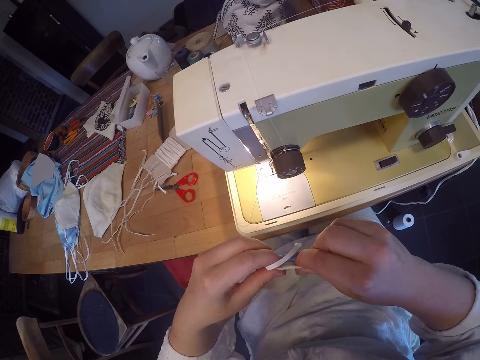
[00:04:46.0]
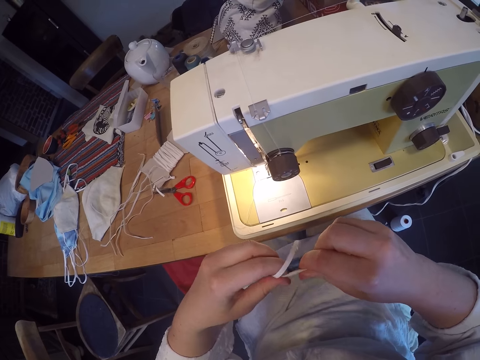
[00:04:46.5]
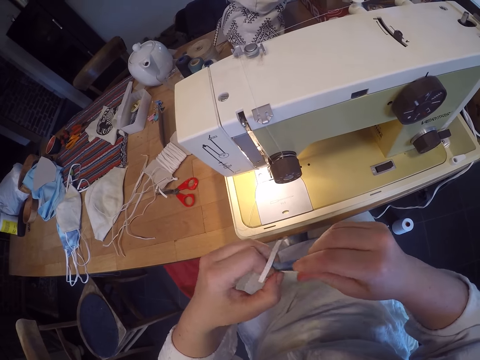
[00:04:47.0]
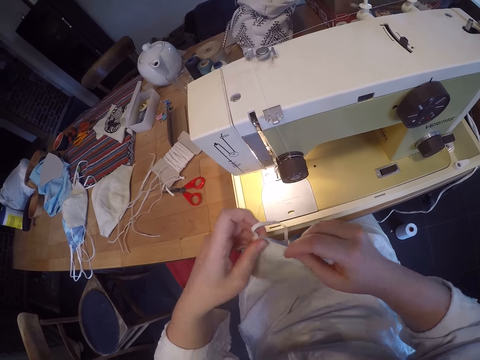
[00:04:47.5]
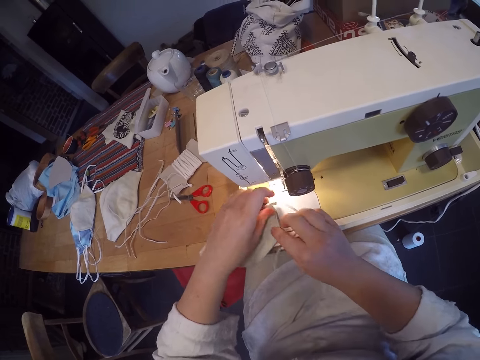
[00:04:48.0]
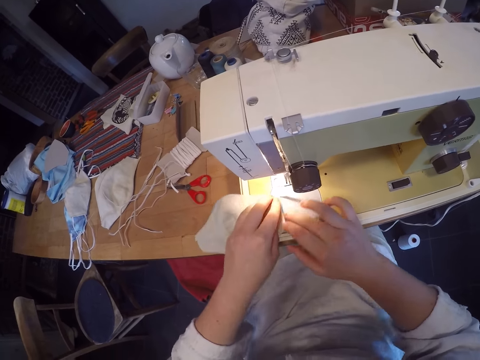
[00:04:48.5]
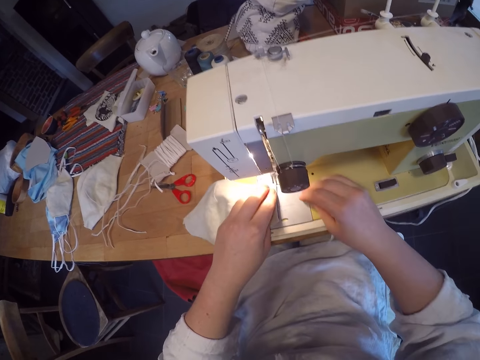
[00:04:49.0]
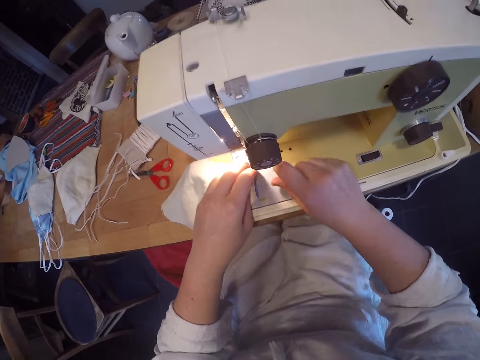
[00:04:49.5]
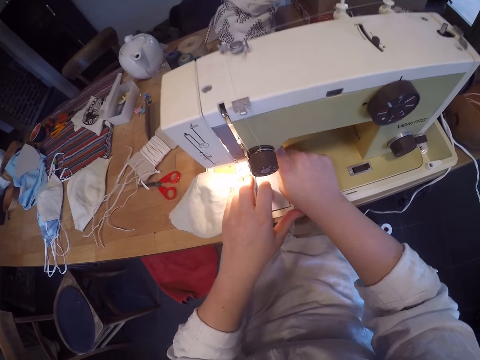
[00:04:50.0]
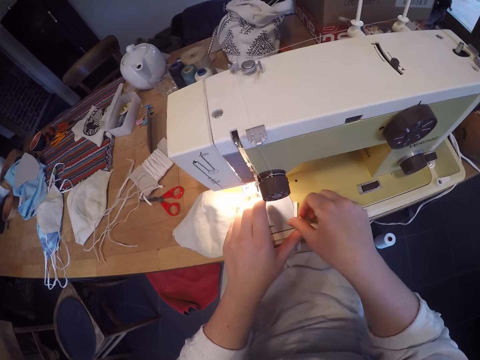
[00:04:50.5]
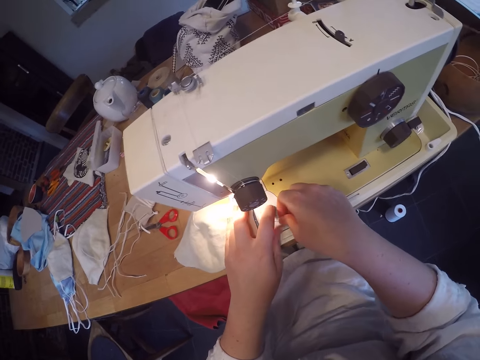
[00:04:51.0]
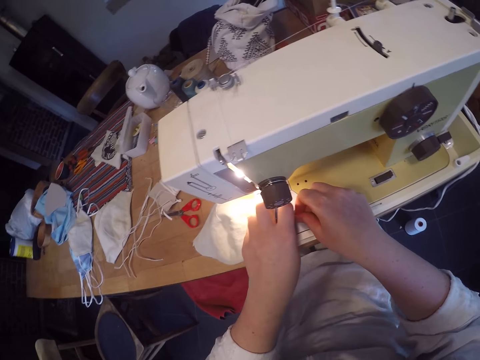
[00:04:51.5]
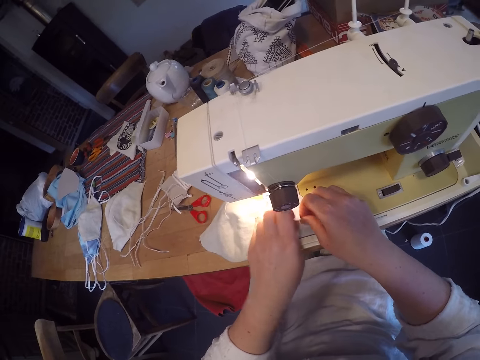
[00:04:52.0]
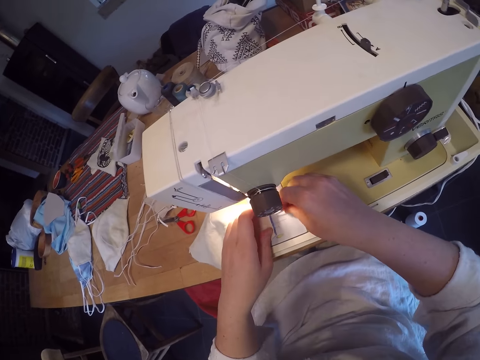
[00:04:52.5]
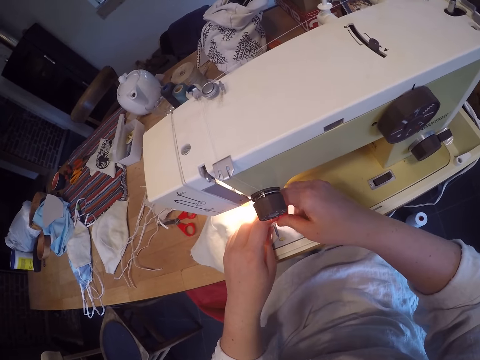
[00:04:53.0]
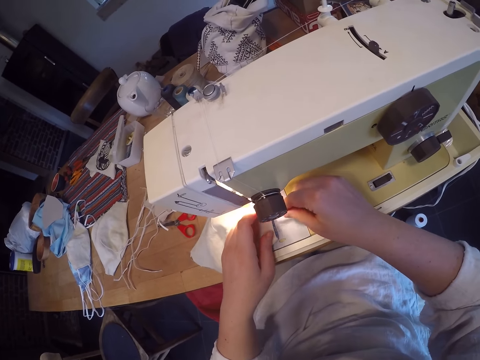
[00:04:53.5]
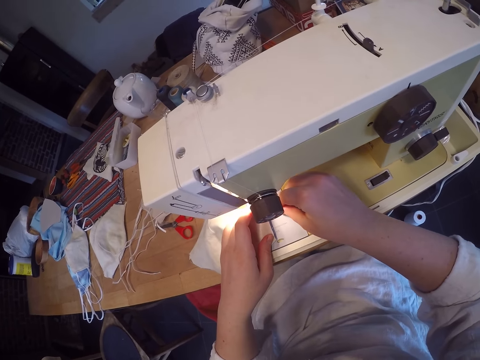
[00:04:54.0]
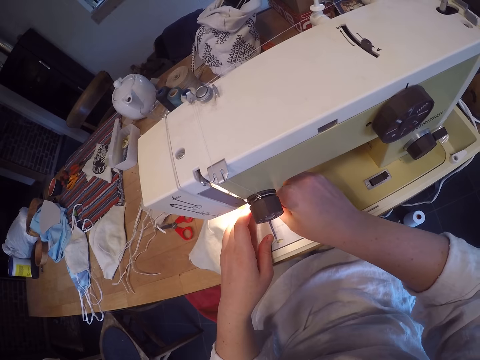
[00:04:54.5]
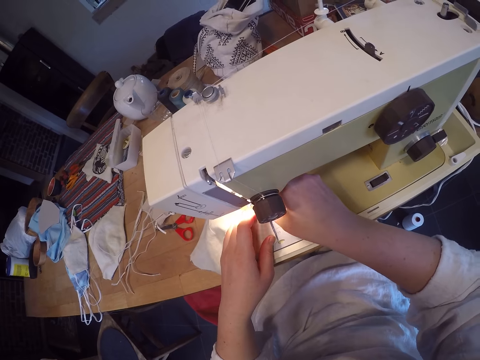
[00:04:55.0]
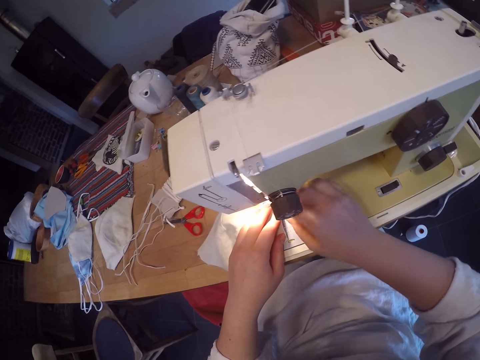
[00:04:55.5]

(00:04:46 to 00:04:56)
The camera wearer places the clothing material on the sewing machine. They insert an elastic rope into the material.

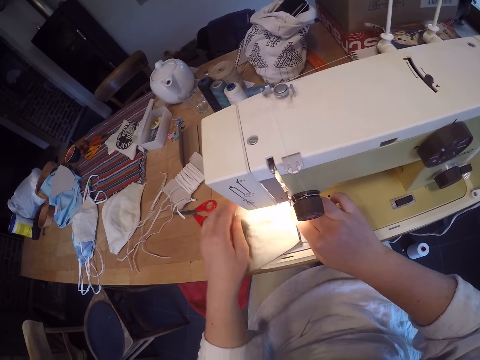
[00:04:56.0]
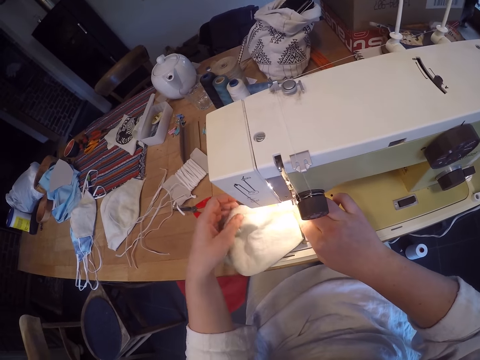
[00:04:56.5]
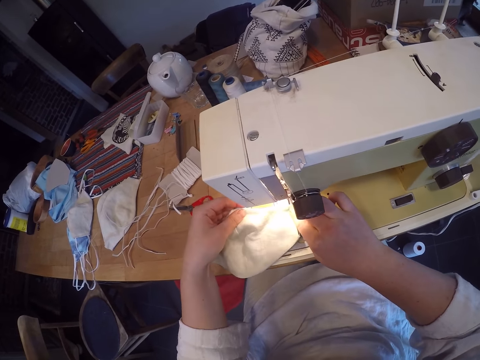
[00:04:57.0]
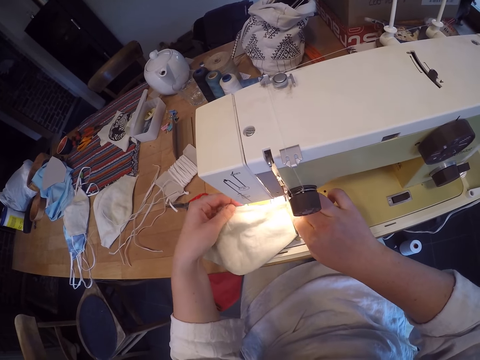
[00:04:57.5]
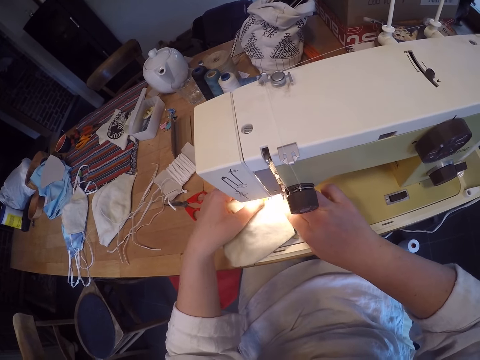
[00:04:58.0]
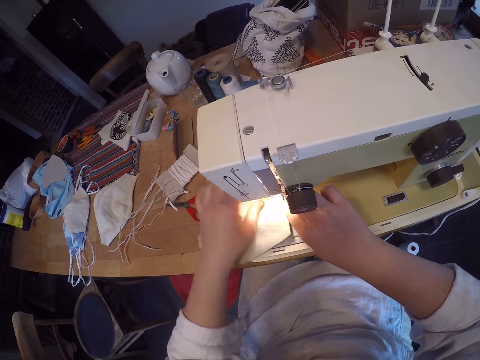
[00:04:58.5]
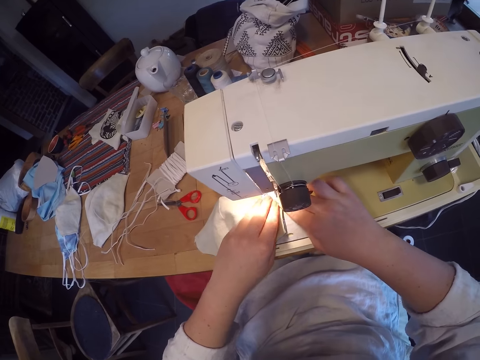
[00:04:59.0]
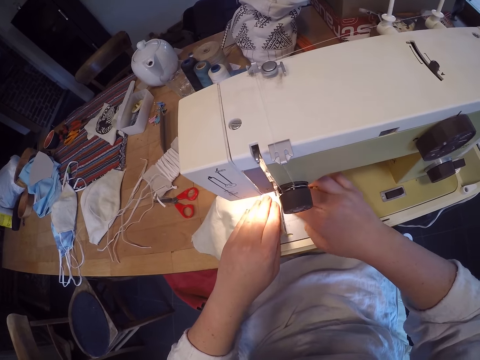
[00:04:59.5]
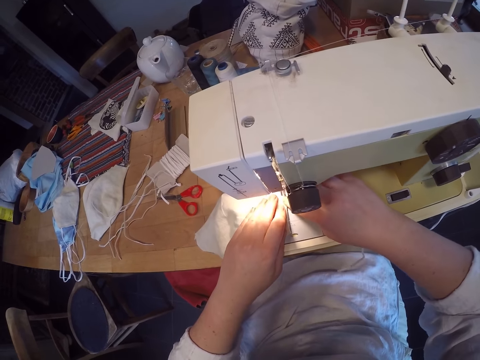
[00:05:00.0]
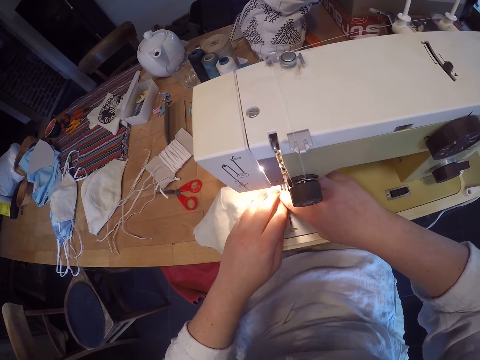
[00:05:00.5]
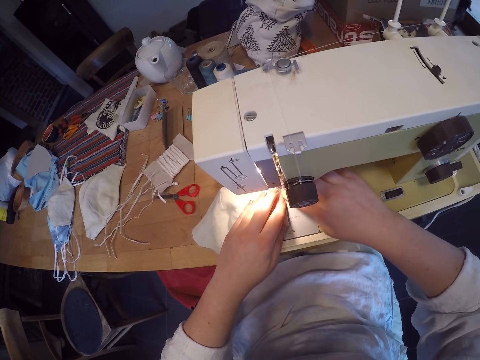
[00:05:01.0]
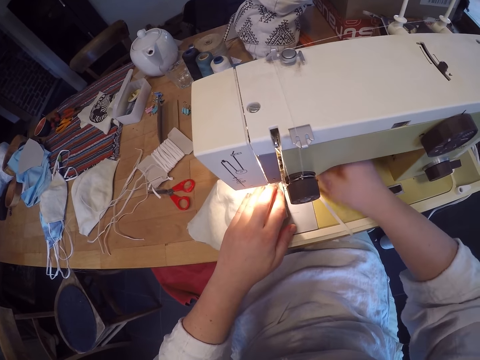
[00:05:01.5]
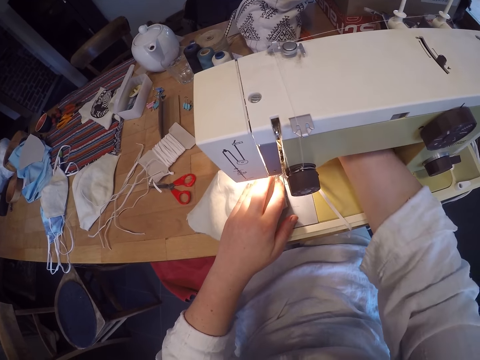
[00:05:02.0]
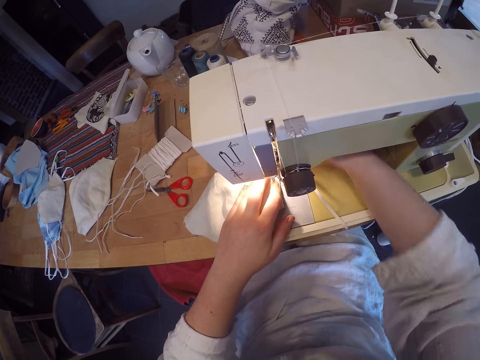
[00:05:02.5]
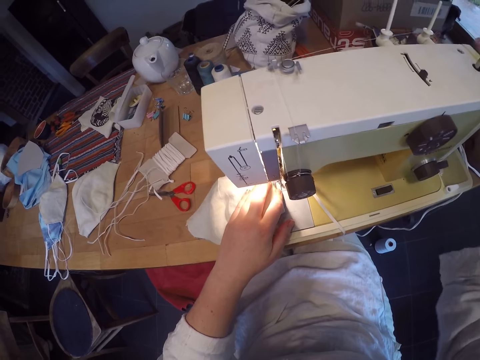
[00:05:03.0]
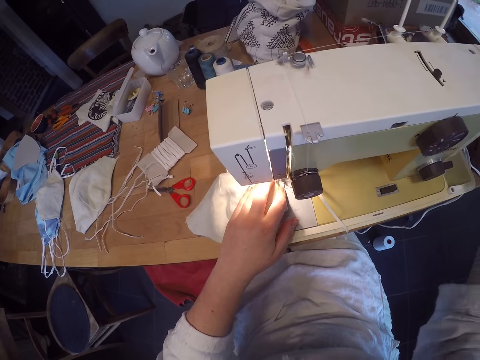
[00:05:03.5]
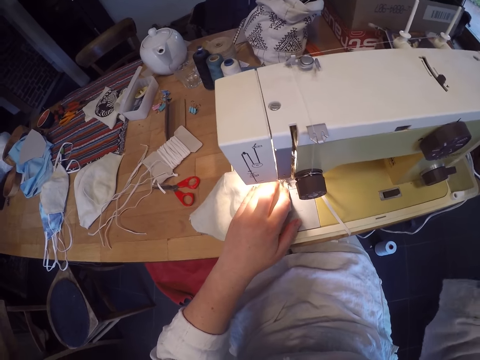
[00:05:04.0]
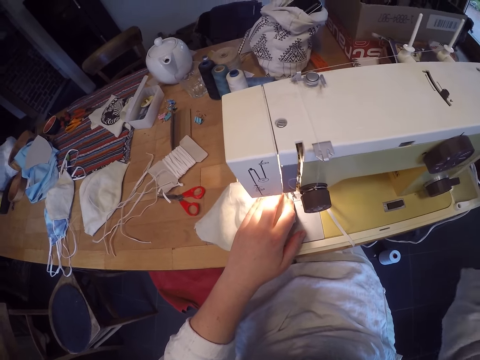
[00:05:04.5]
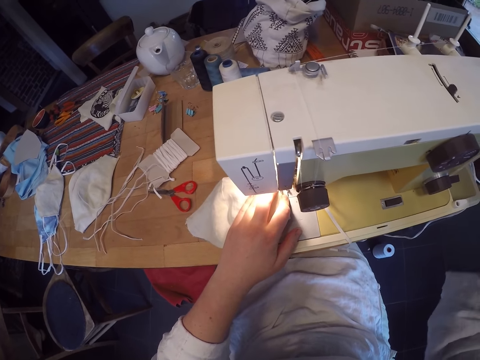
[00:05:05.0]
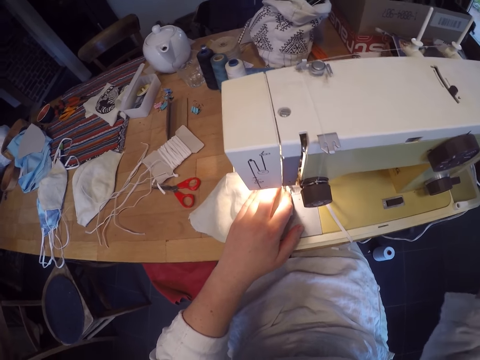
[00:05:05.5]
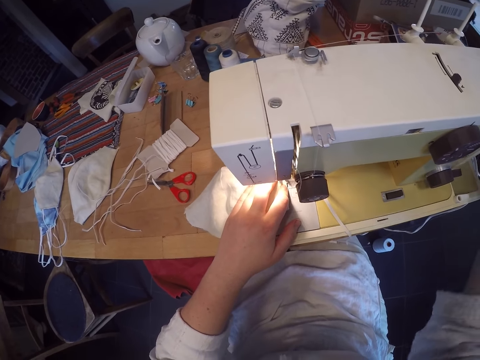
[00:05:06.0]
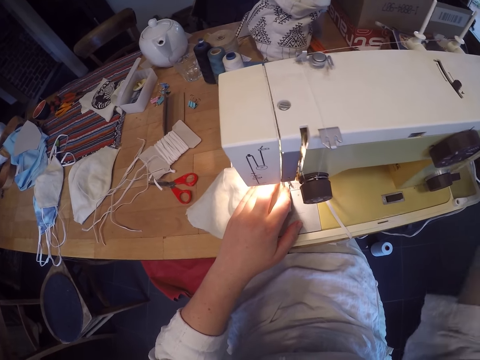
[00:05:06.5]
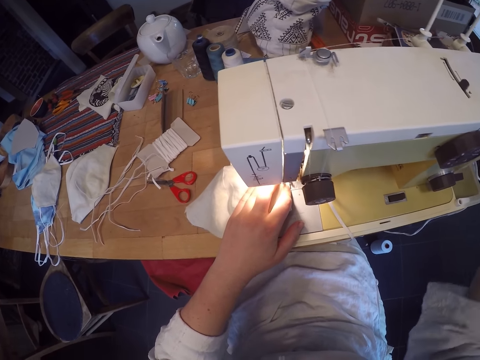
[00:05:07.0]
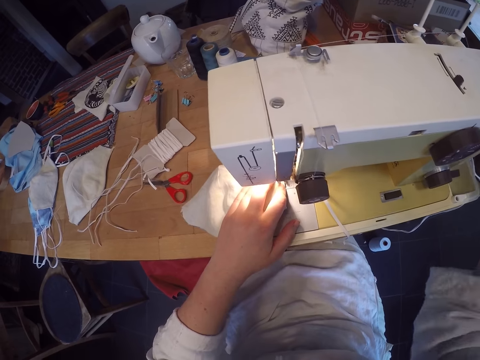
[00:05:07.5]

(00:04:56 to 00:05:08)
The camera wearer arranges the clothing material properly on the sewing machine with her left hand. She turns on the sewing machine. She rotates the roller in the sewing machine. She sews the clothing material with the sewing machine and opens the sewing machine.

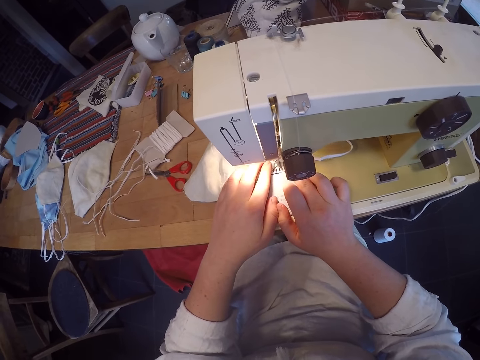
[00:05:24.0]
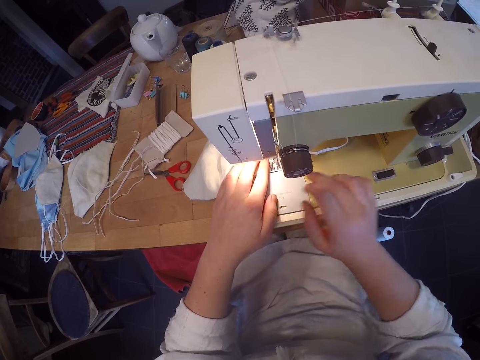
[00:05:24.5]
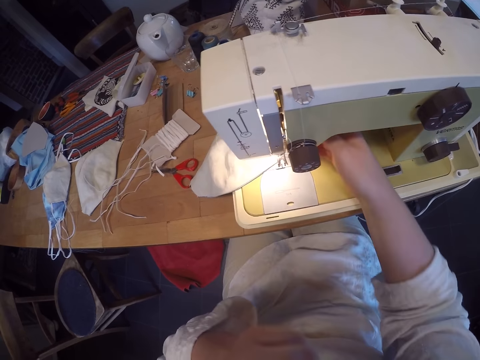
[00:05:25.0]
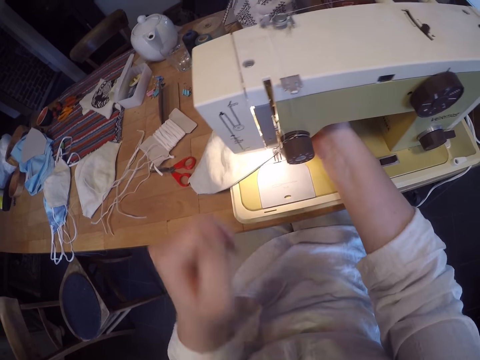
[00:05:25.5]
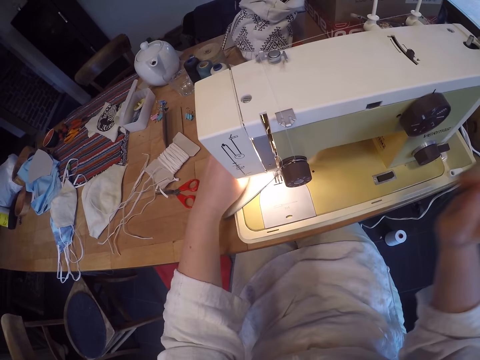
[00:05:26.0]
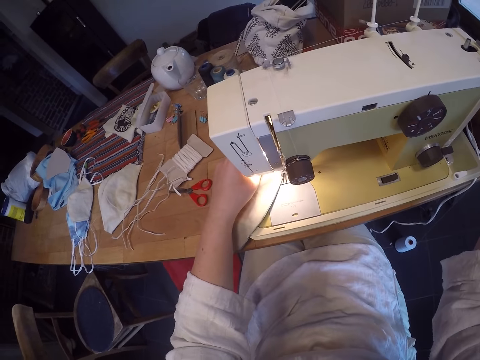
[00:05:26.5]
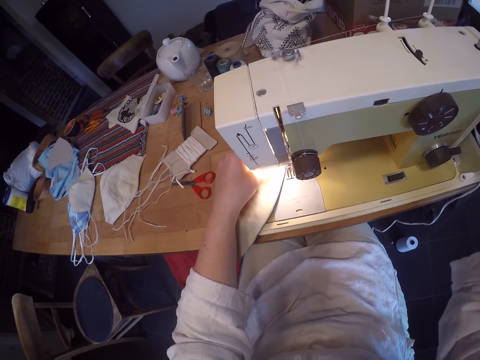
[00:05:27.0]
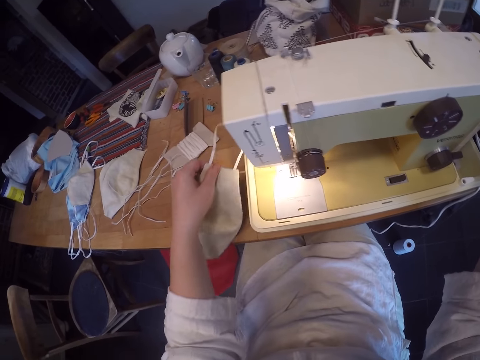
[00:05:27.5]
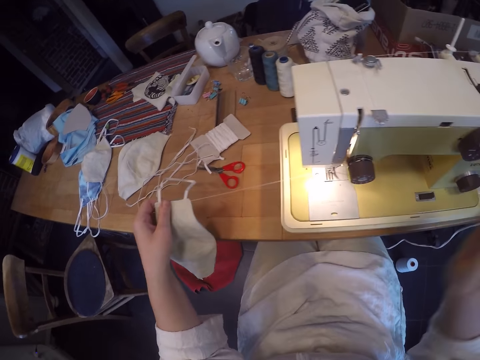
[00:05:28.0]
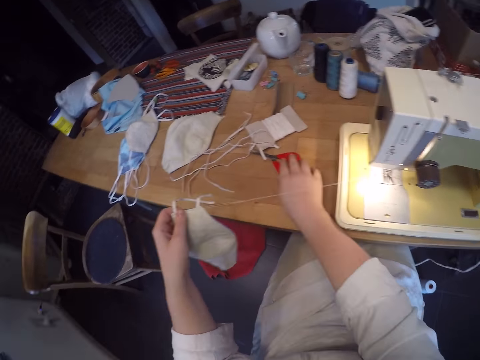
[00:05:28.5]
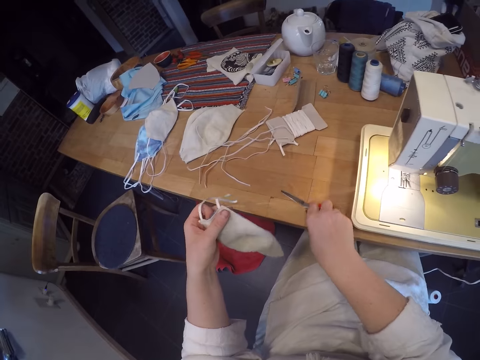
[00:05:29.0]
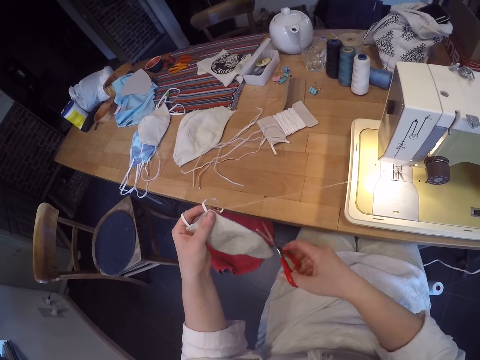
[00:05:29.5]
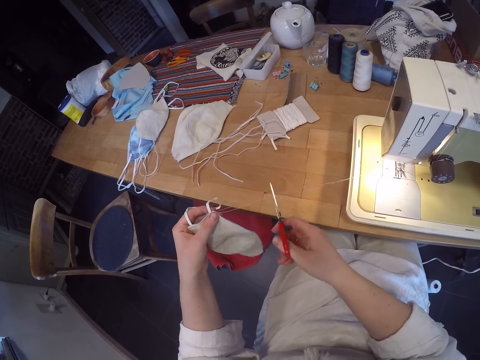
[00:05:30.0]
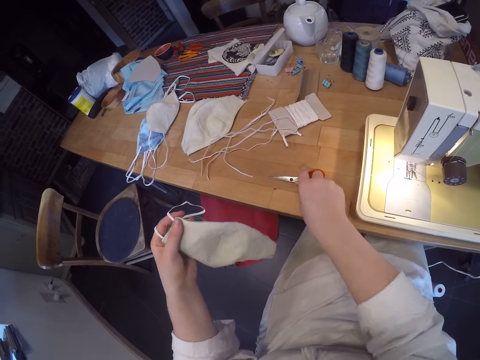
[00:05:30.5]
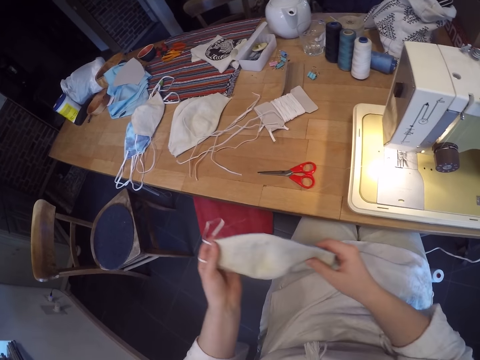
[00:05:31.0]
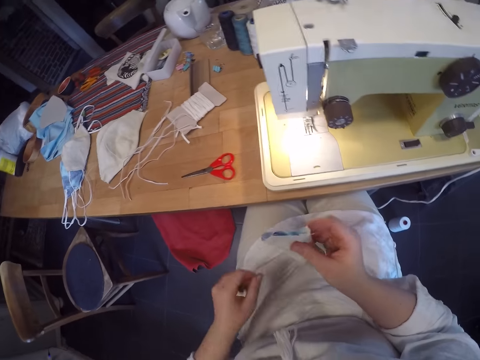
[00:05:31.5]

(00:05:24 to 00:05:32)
The camera wearer stops sewing the clothing material or face mask. He removes his right hand from the sewing machine, removes his left hand from the sewing machine, and turns off the sewing machine. He locks the sewing machine. He places his left hand on the clothing material. He places his right hand on the roller. He picks up the clothing material from the sewing machine. He picks up scissors from the table. He cuts out a thread or yarn from the clothing material. He drops the scissors on the table.
